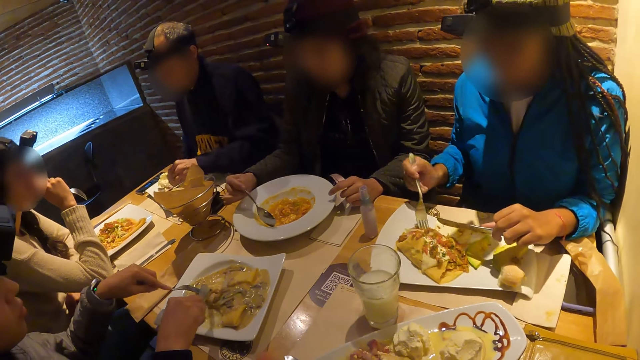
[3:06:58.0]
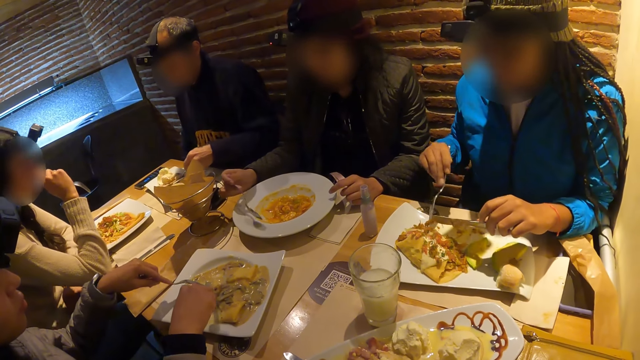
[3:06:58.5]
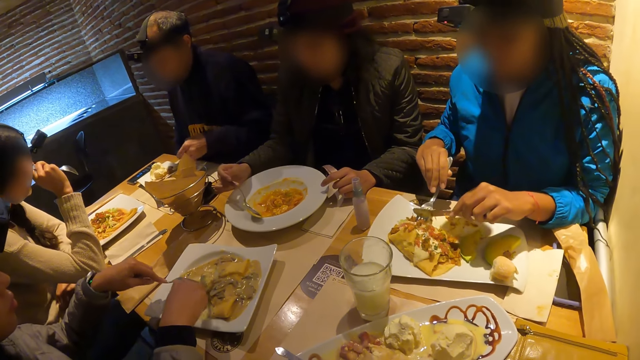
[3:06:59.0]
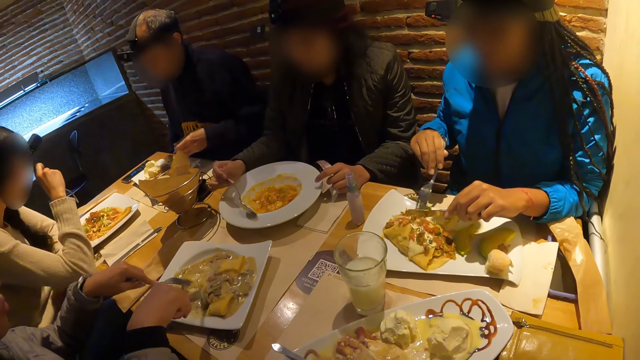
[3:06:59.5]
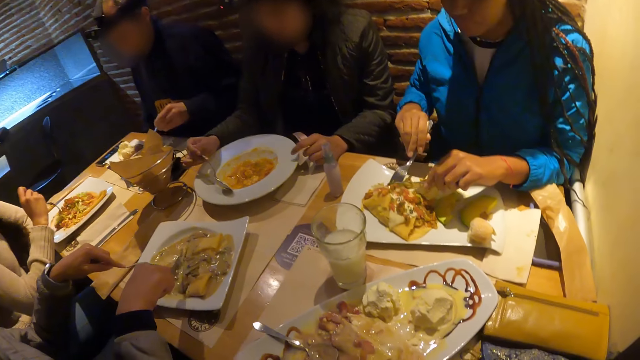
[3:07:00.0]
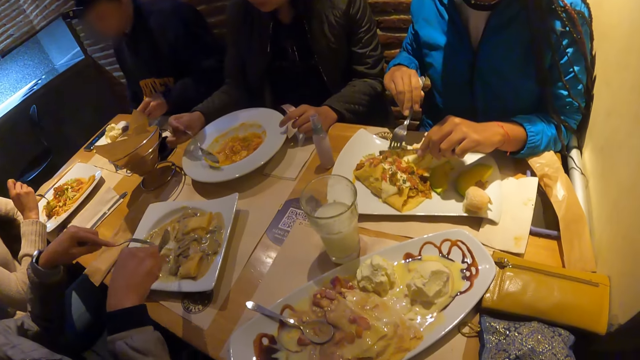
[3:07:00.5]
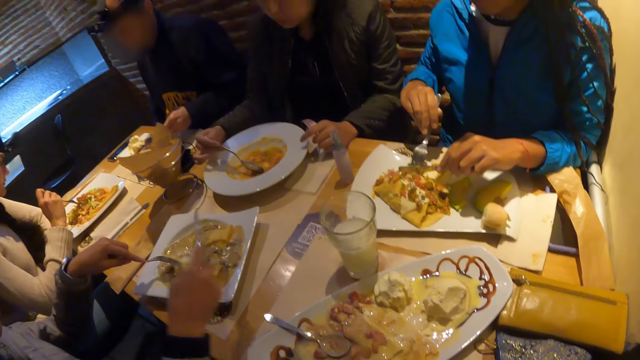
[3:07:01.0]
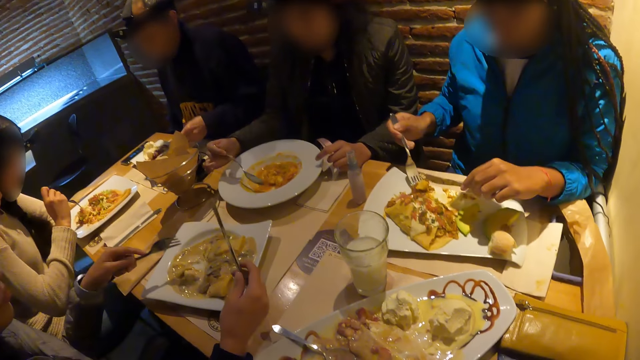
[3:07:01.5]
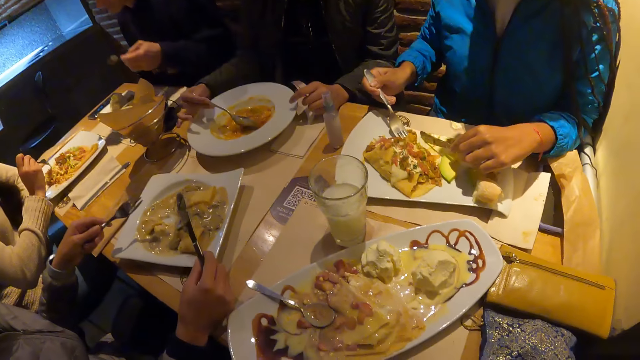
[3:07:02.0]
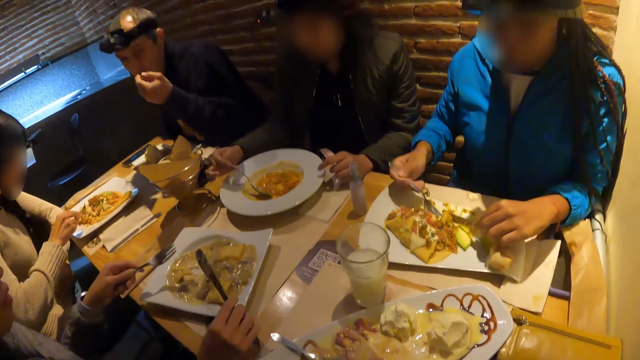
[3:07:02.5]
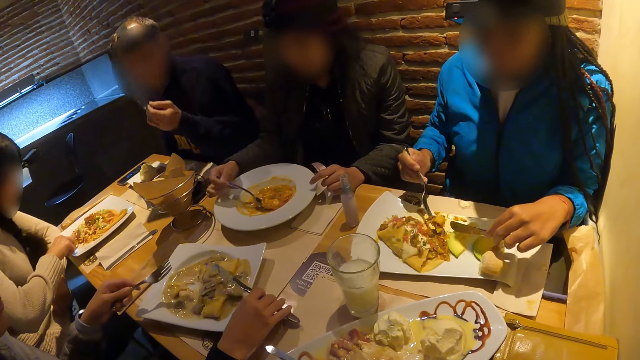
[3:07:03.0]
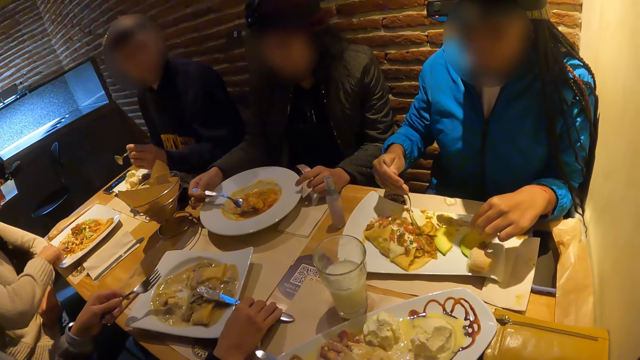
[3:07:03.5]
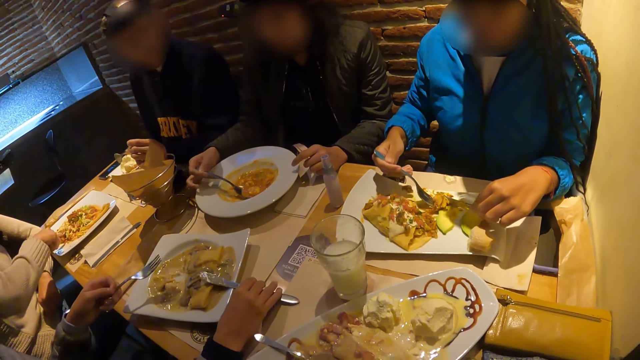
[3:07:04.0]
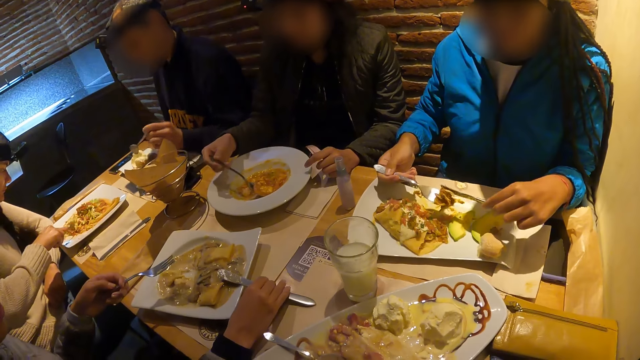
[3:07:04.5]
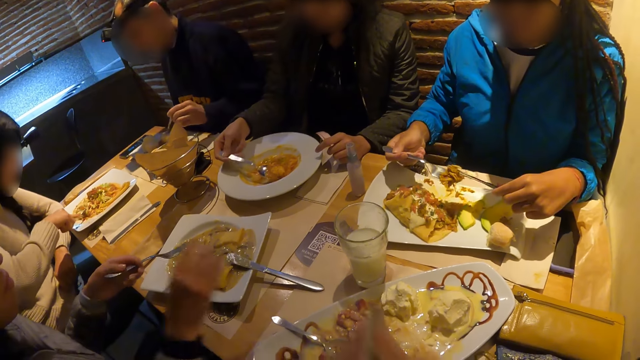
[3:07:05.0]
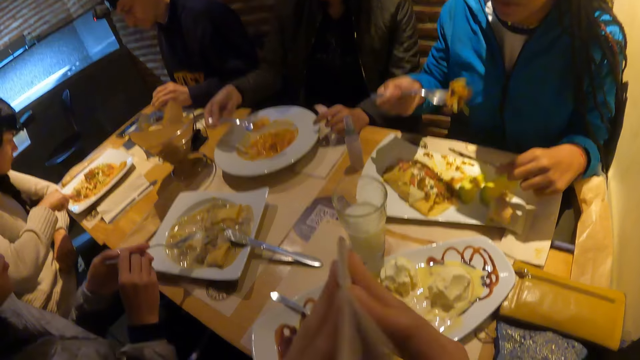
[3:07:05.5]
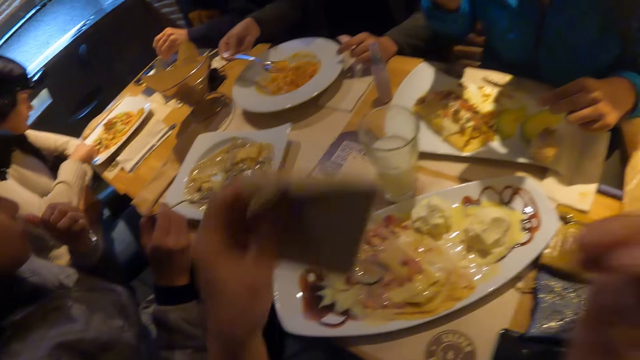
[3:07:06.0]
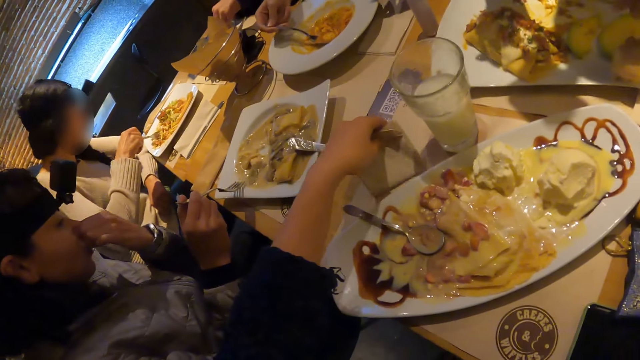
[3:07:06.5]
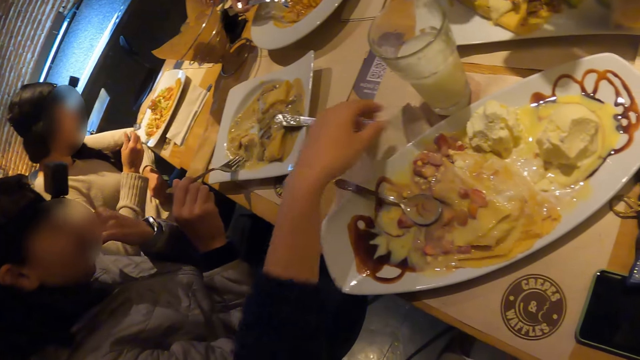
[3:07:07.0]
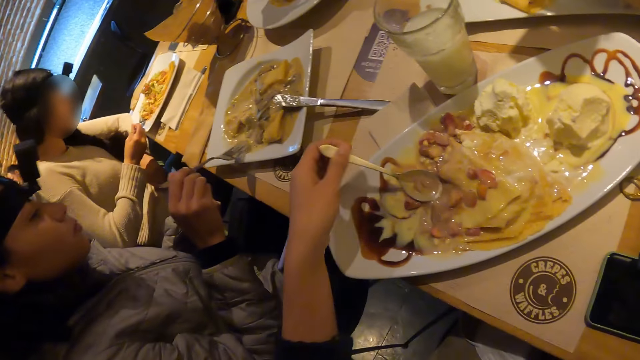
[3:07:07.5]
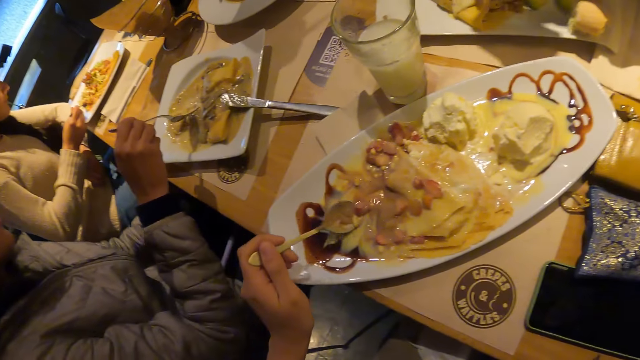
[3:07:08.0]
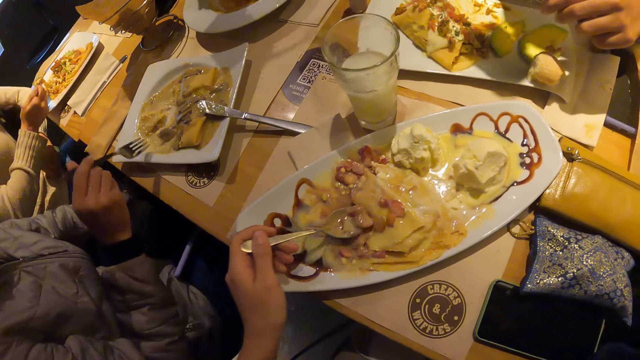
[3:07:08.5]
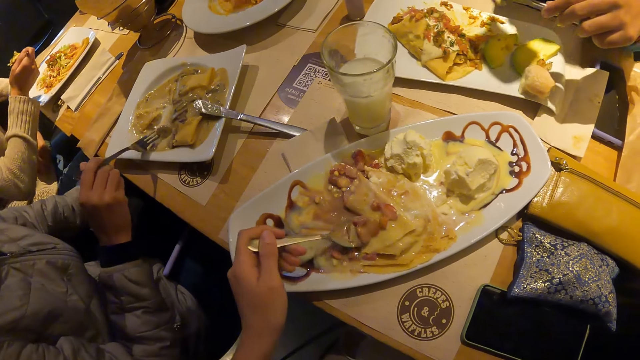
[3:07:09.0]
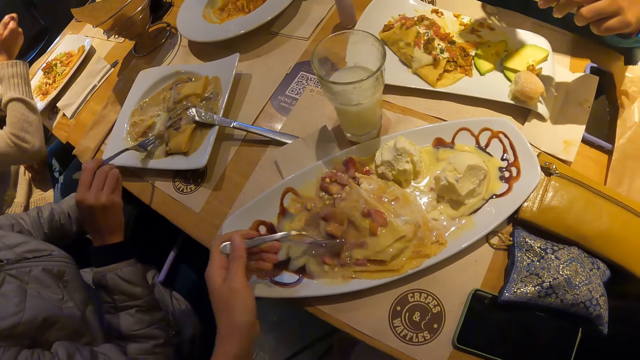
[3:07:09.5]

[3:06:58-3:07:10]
The woman cuts the food on the plate with the cutleries in both hands and takes the food from the plate with the cutleries in both hands. The man drops the knife on the plate with his right hand. He drops the knife on the plate with his right hand again. The camera wearer folds the napkin with both hands. The man passes the fork from his left hand to his right hand. The woman lifts food to her mouth with a fork in her right hand. The camera wearer drops the napkin on the table with his left hand. He picks up the spoon from the plate with his left hand. He takes the food from the plate with the spoon in his left hand.

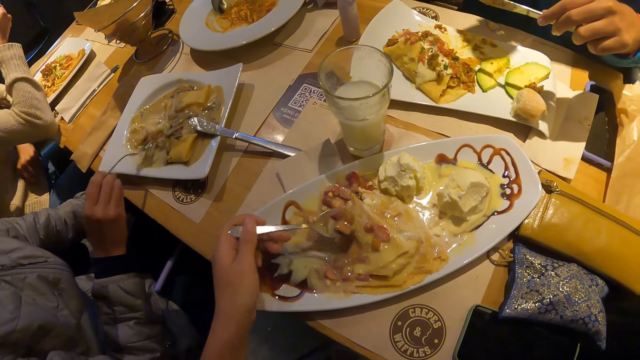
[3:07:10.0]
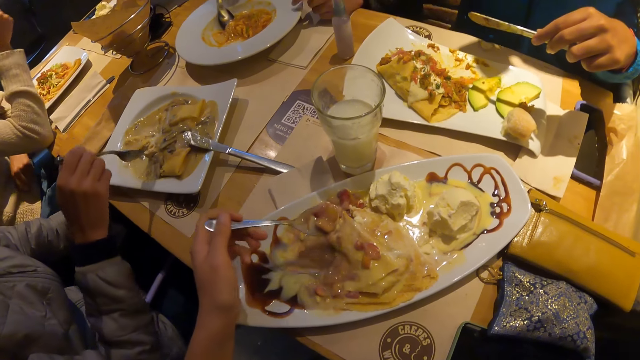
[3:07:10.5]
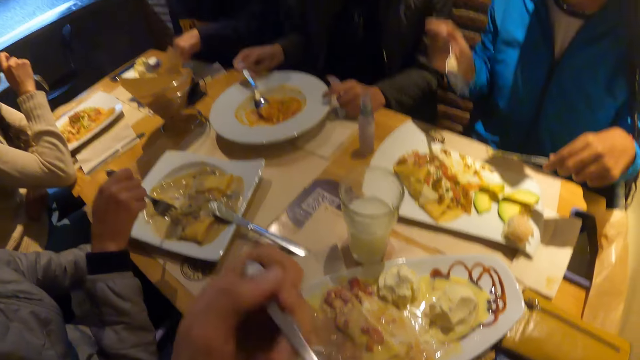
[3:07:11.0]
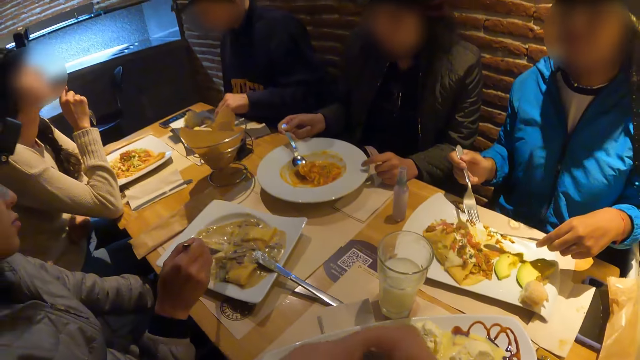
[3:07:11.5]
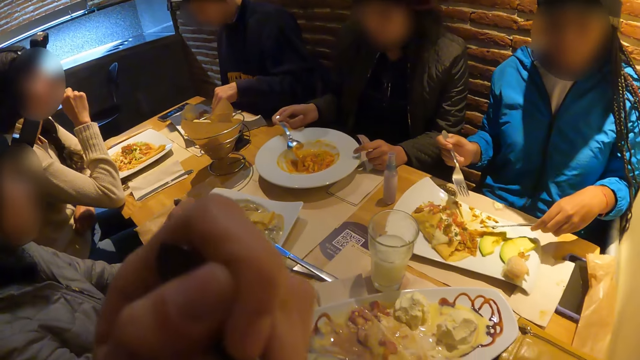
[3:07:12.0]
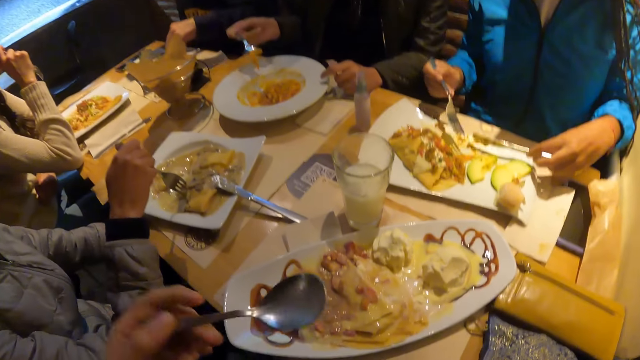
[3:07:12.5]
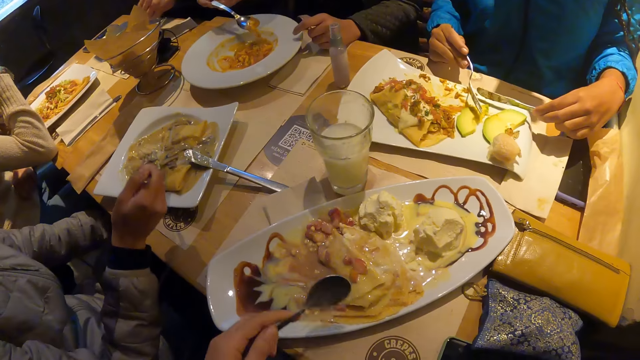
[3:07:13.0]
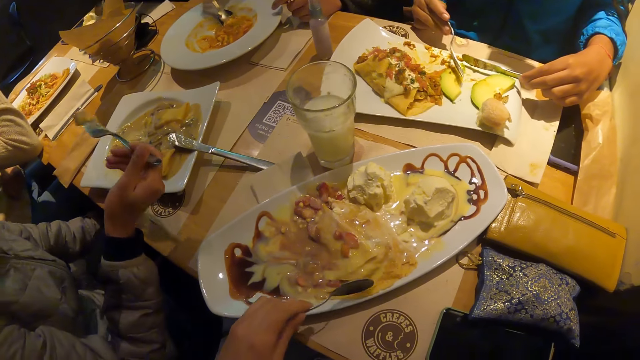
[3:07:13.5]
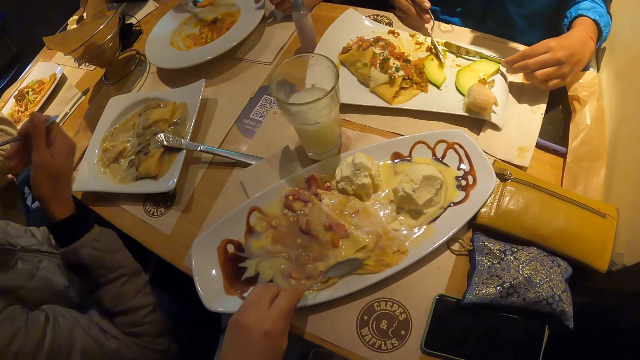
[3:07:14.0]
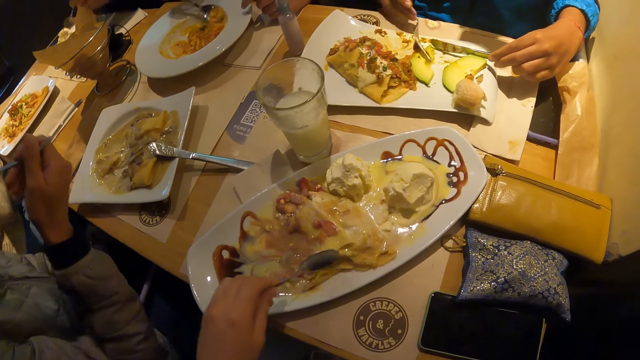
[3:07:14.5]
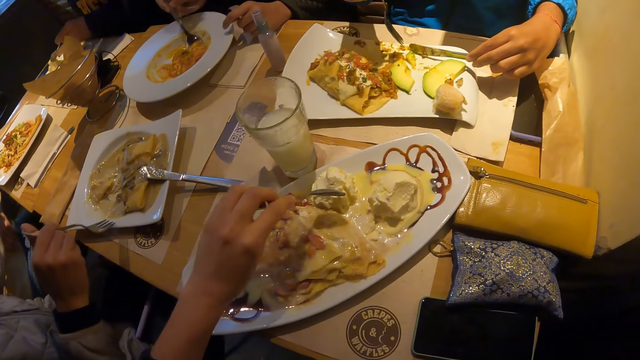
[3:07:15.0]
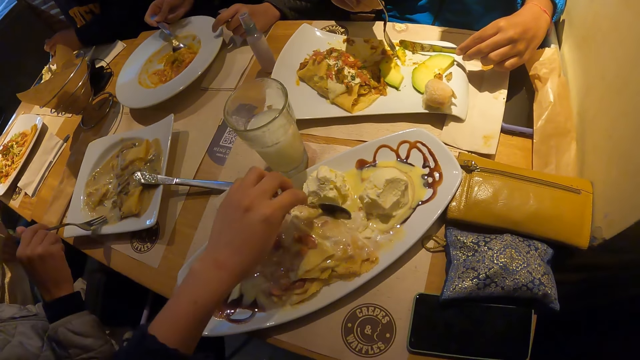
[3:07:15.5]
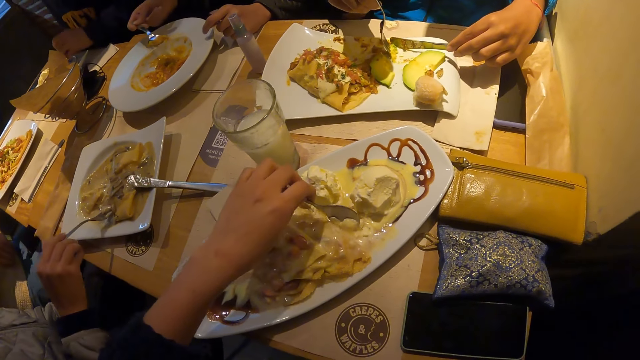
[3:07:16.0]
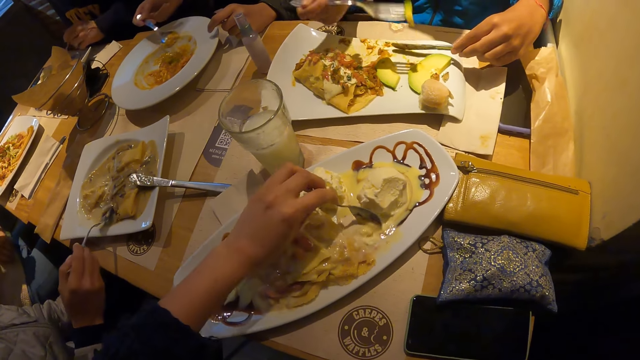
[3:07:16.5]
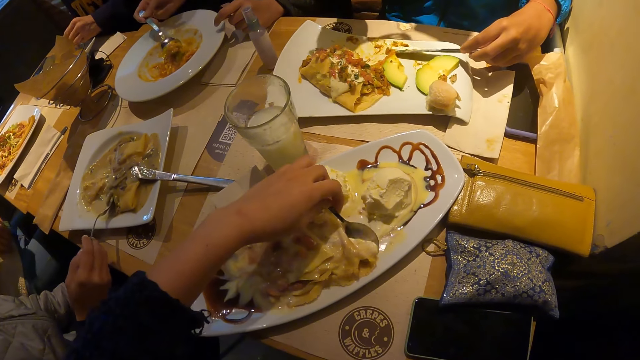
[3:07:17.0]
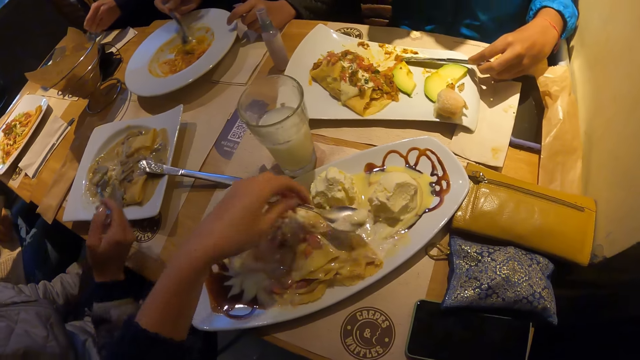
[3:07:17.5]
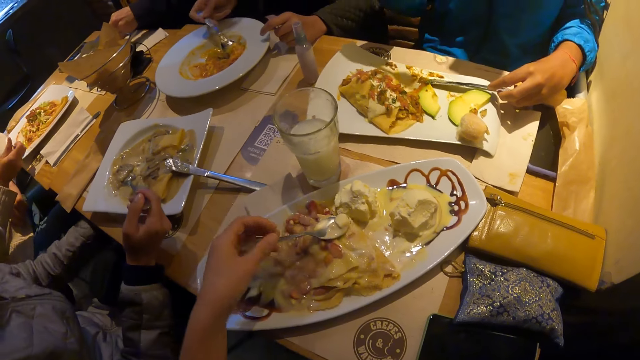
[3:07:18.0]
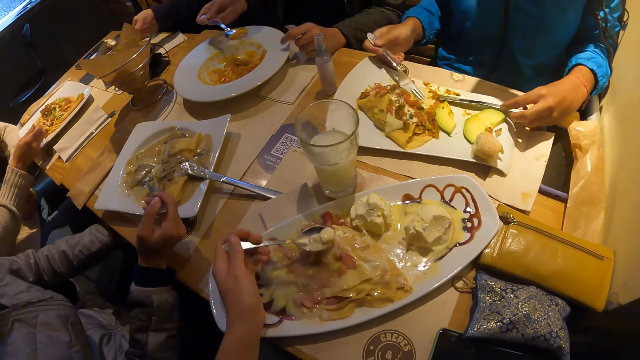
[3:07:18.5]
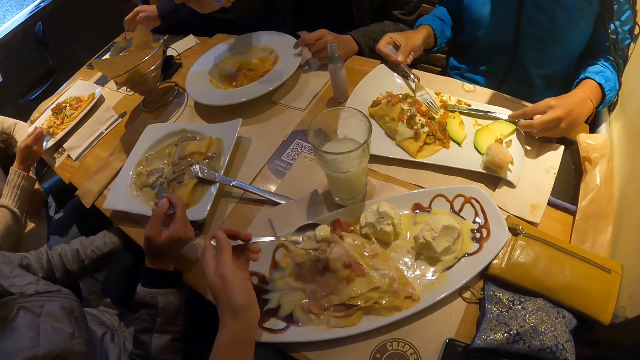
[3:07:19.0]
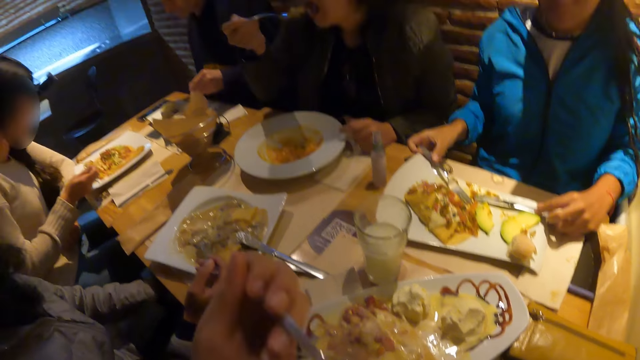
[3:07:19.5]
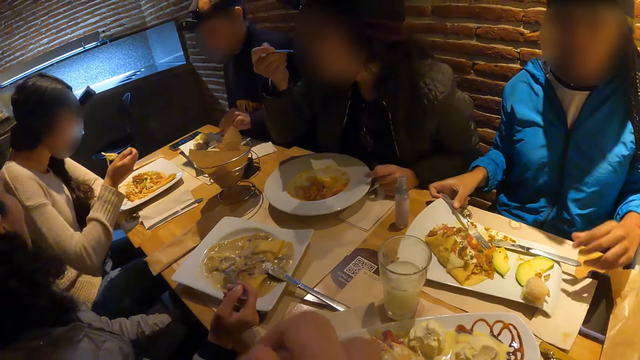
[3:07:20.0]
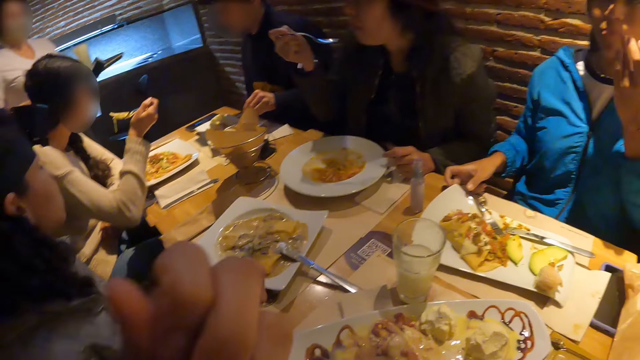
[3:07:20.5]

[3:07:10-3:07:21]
The man takes the food from the plate with the fork in his right hand. The camera wearer eats the food. He lifts the food to his mouth with a spoon in his left hand. The man lifts the food to his mouth with the fork in his right hand. The woman cuts the avocado on the plate with the cutleries in both hands. The camera wearer takes the food from the plate with the spoon in his left hand. The woman lifts the avocado to her mouth with a fork in her right hand and drops the knife in her left hand on the plate. The camera wearer lifts the food to his mouth with the spoon in his left hand. The man takes the food from the plate with the fork in his right hand.
